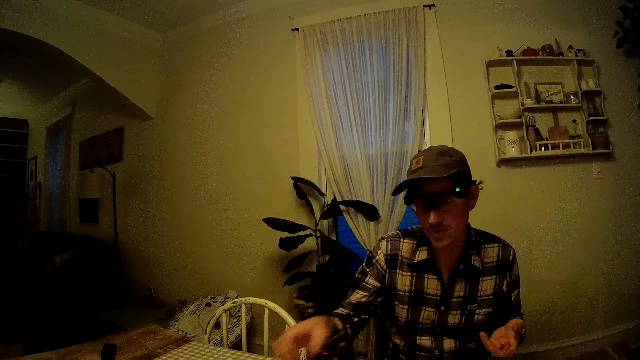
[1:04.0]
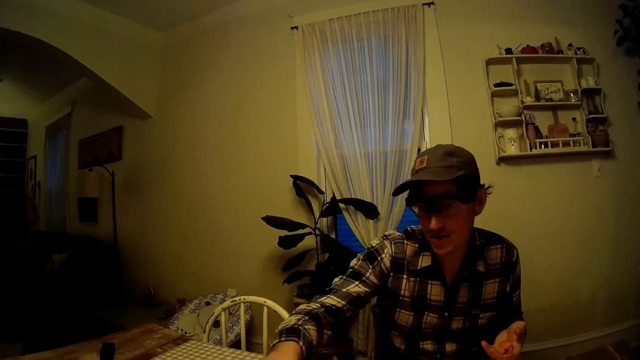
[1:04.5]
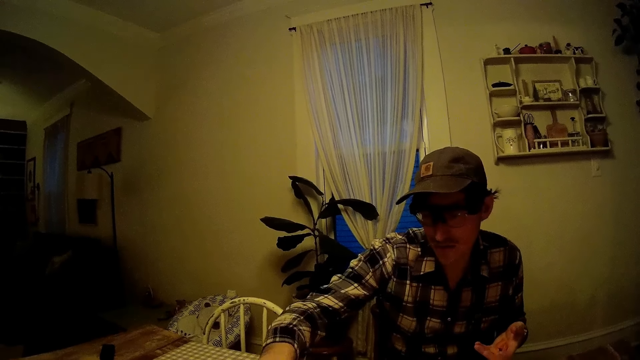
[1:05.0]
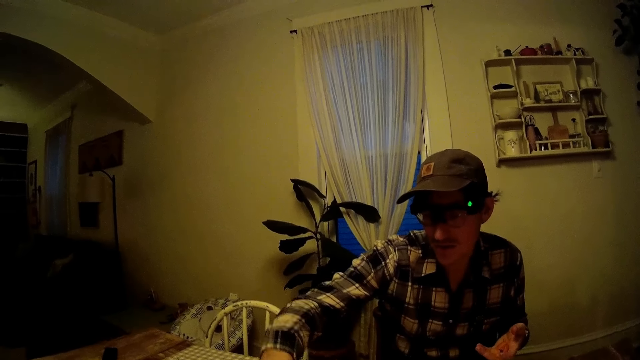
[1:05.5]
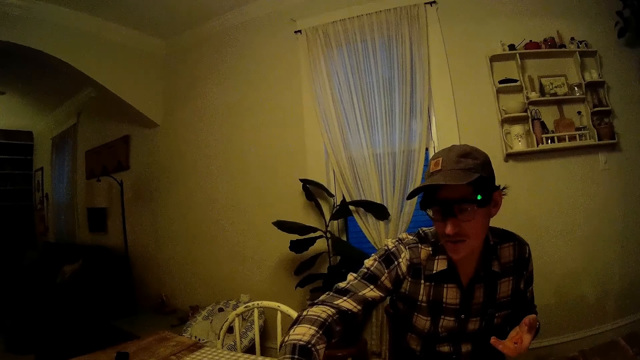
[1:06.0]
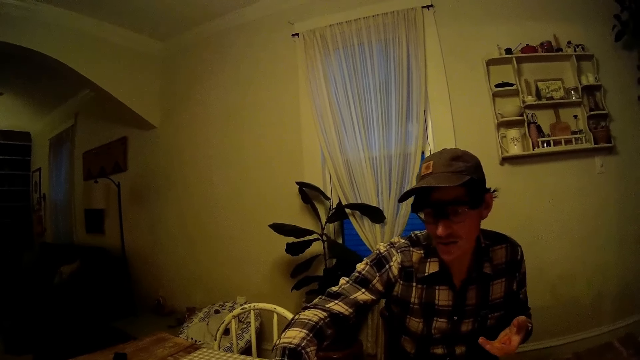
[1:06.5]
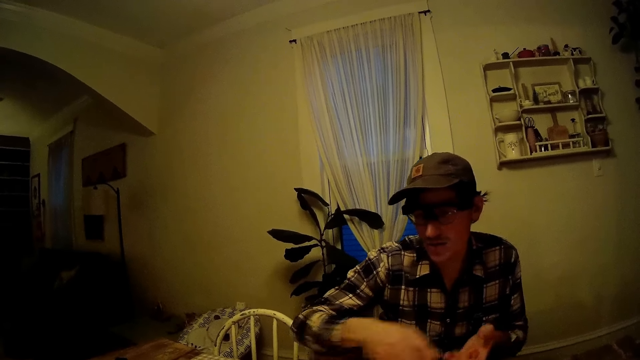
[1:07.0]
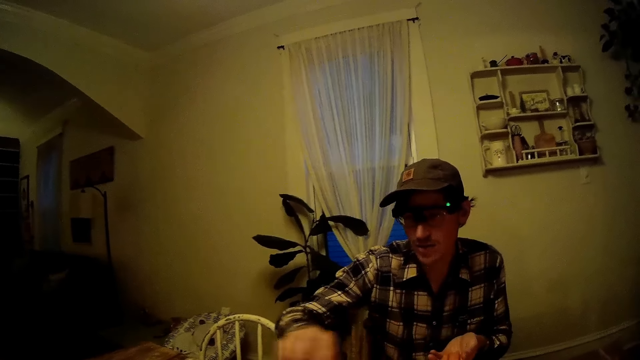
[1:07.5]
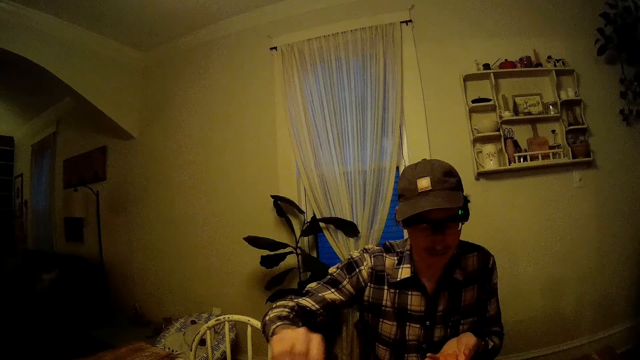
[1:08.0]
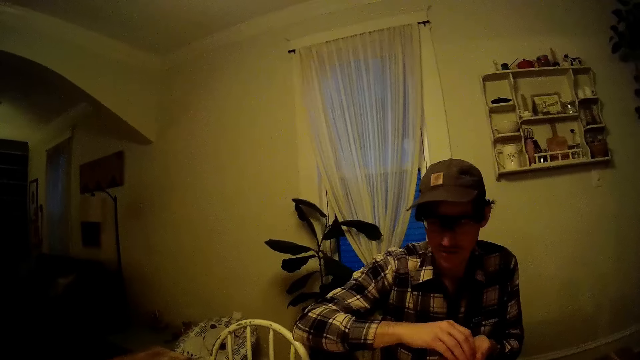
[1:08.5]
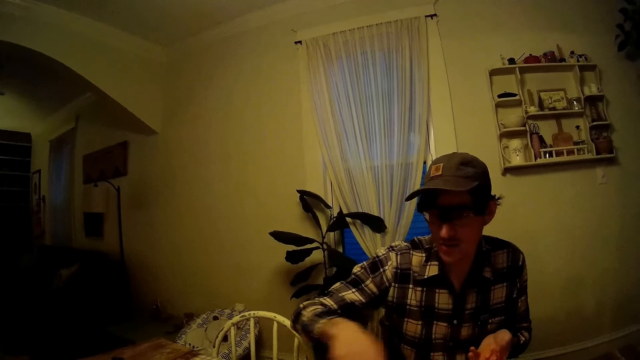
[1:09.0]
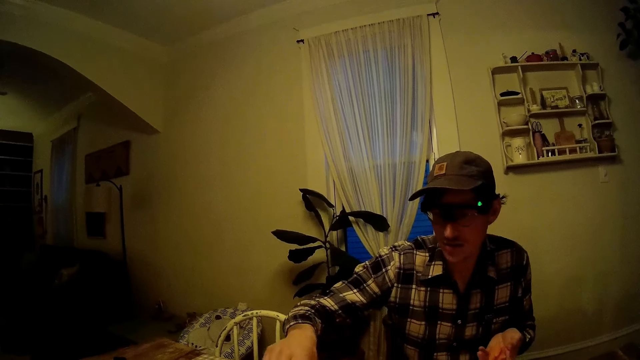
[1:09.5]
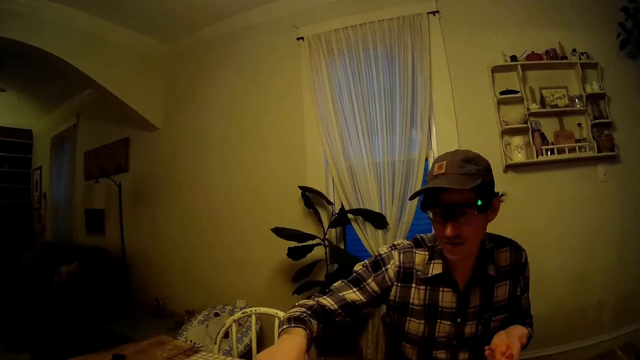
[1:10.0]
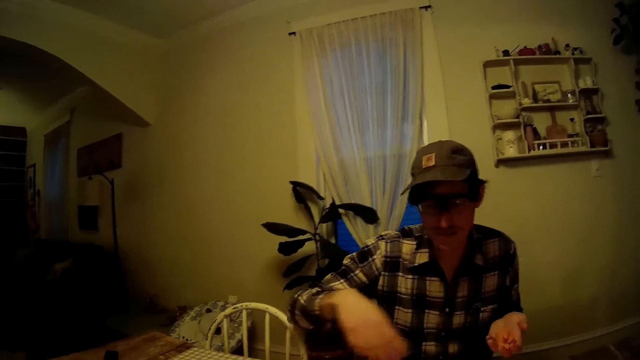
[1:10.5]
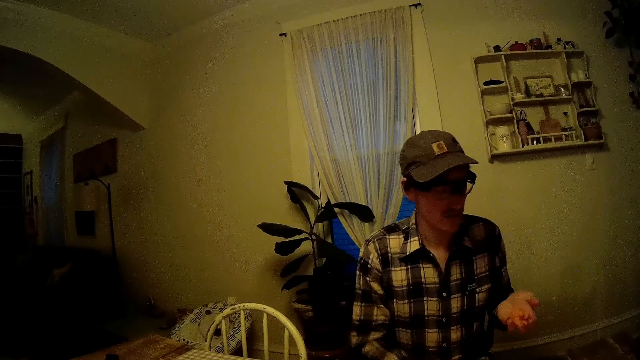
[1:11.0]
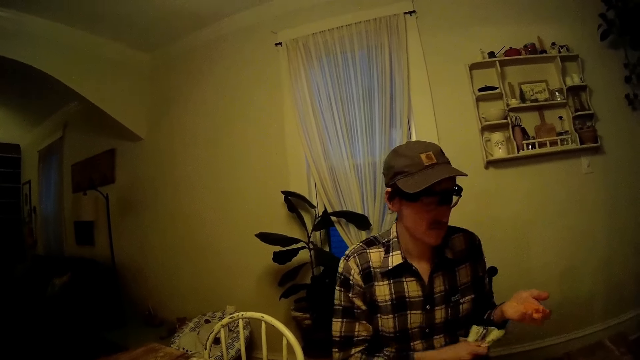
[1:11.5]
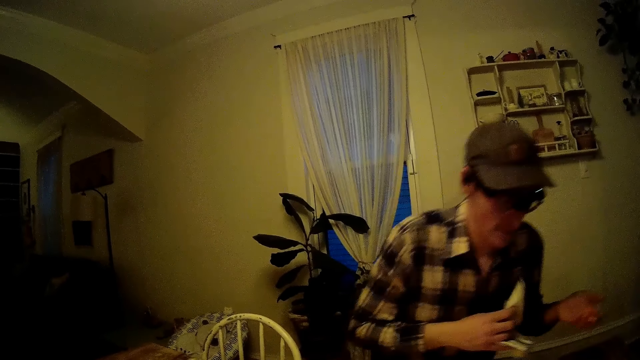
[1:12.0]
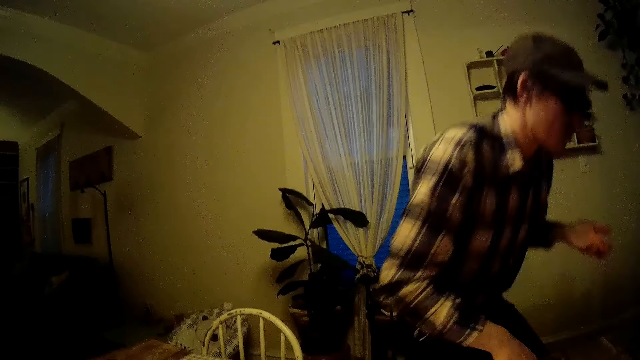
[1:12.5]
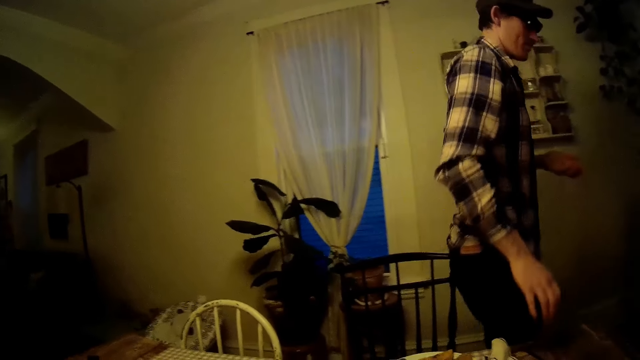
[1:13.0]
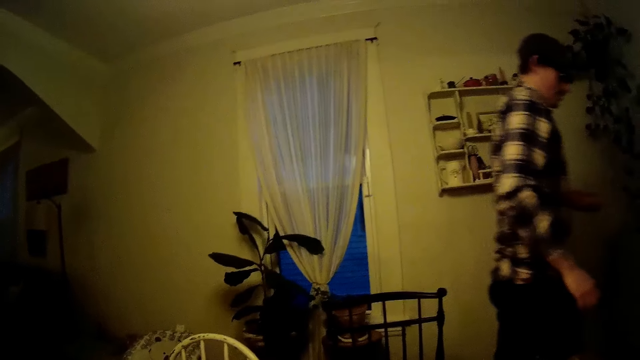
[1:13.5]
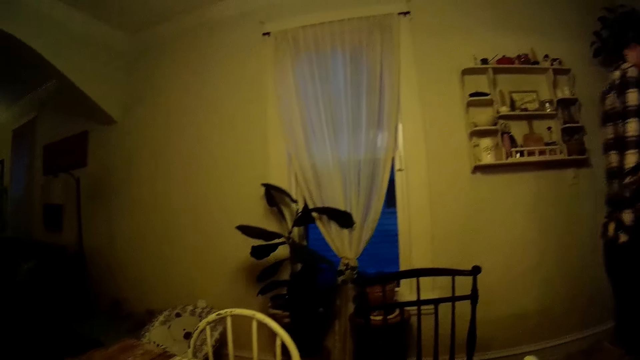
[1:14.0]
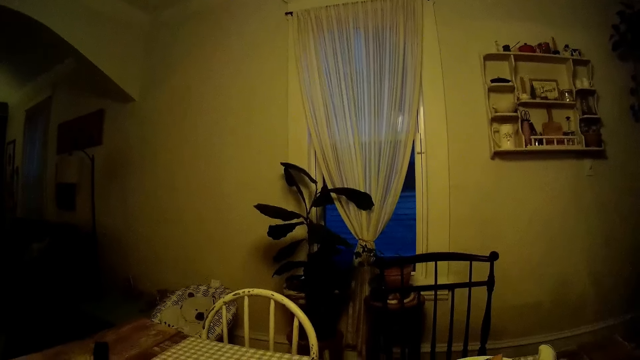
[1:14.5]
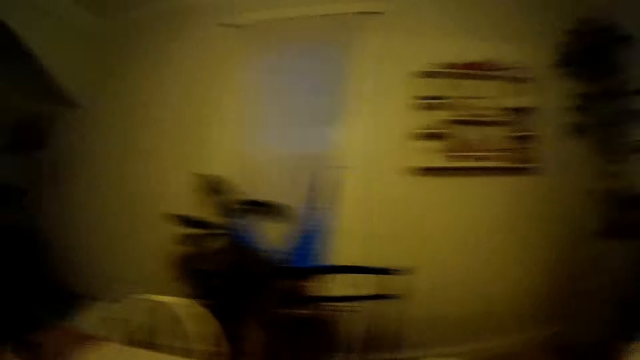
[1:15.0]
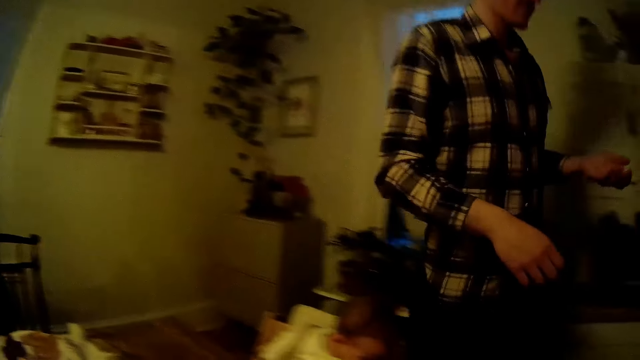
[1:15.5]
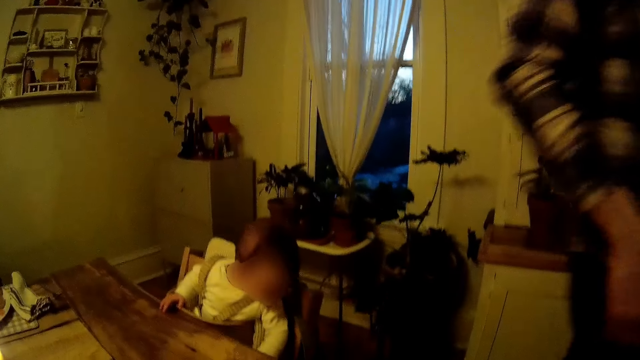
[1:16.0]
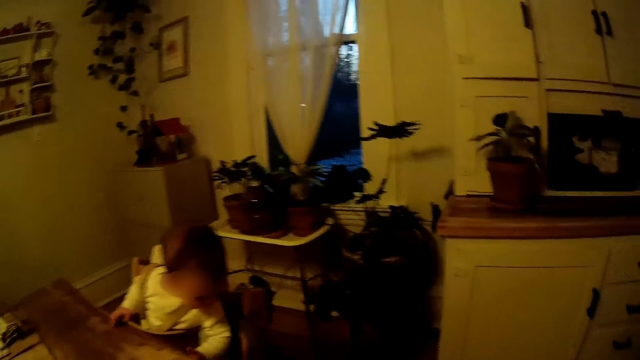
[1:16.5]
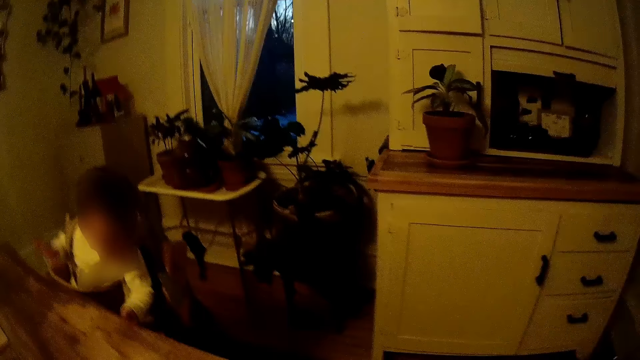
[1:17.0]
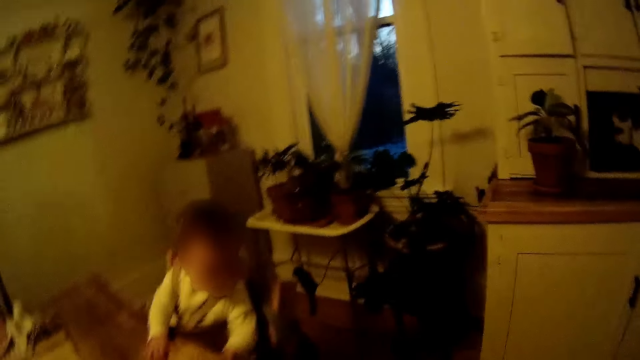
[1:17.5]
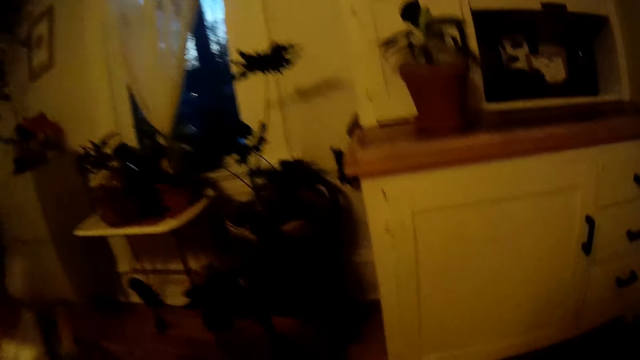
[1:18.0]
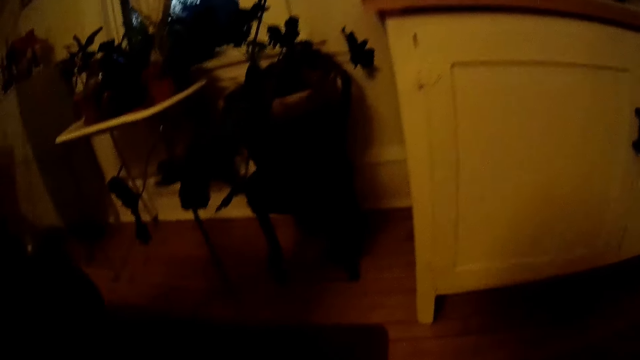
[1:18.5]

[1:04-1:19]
The man picks up food from a plate on the dining table with his right hand. He places the food in his right hand on his left hand. He picks up the hand towel from his thighs with his right hand. He walks away from the table towards a kitchen.

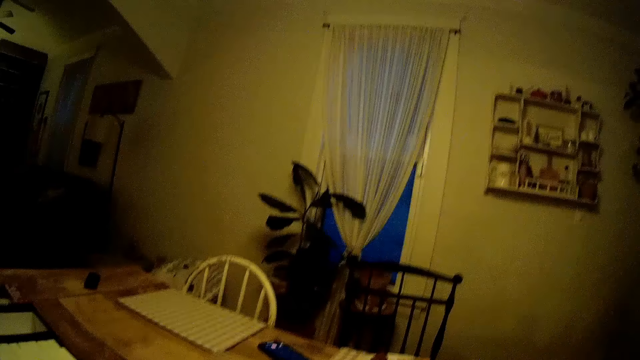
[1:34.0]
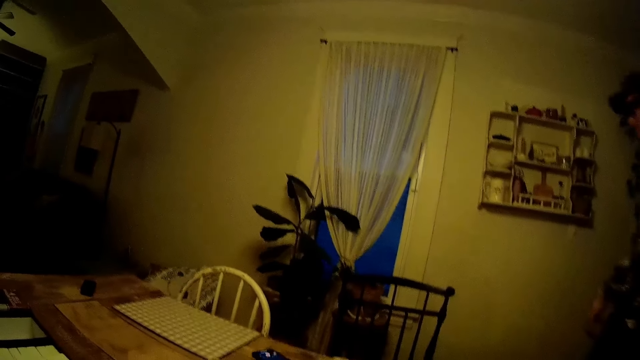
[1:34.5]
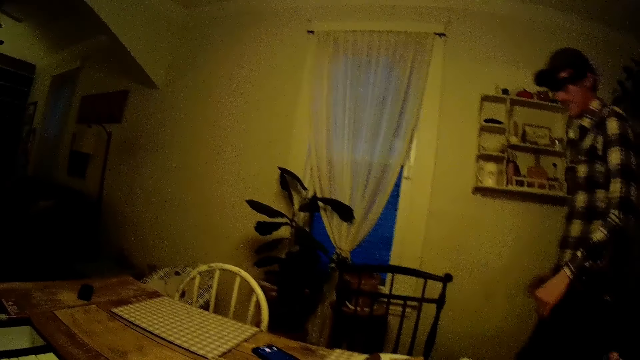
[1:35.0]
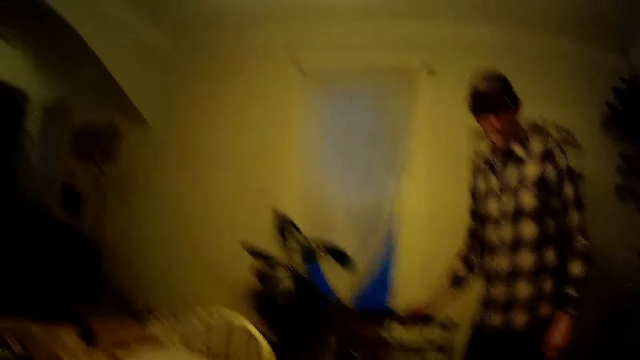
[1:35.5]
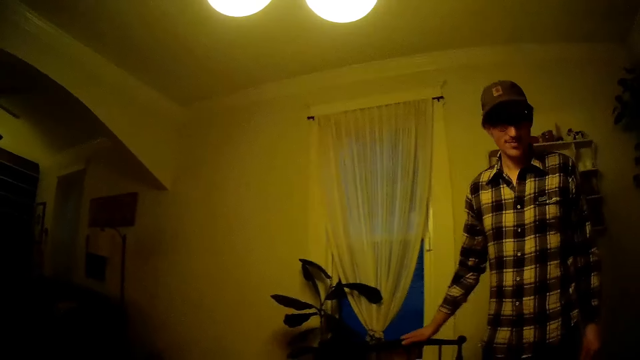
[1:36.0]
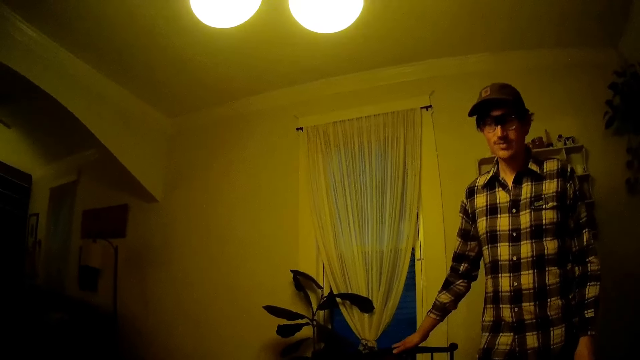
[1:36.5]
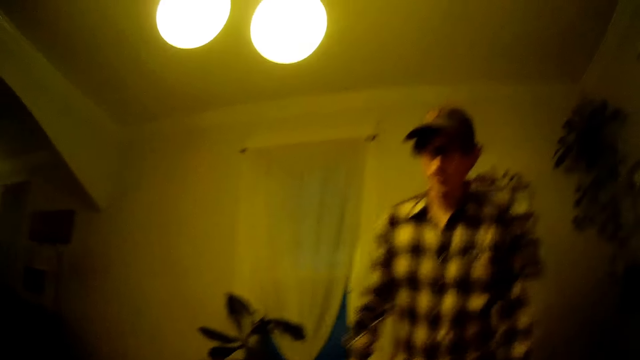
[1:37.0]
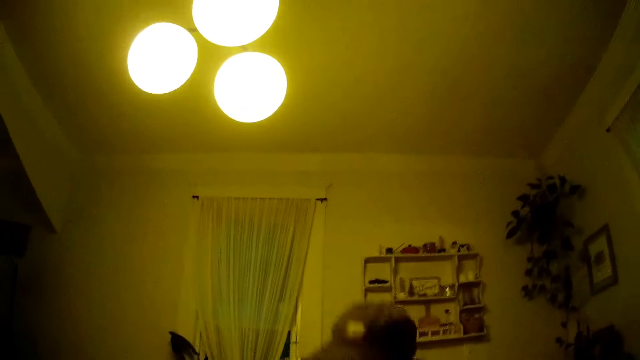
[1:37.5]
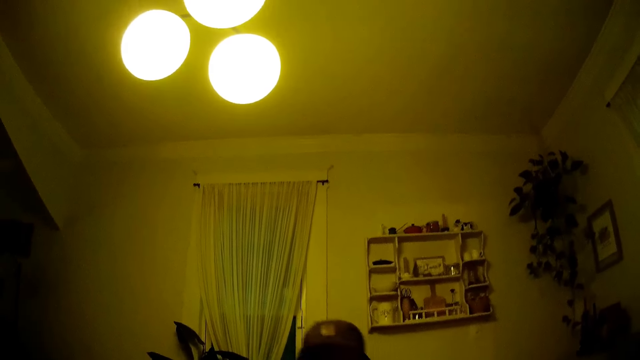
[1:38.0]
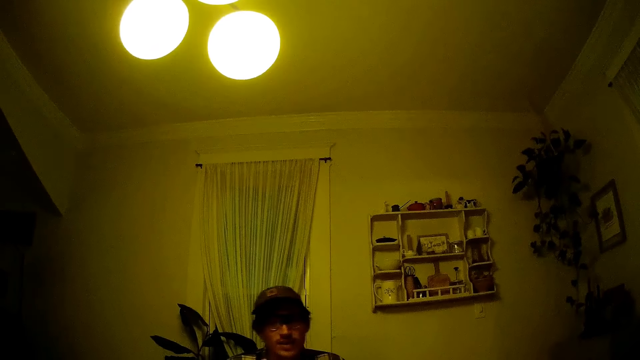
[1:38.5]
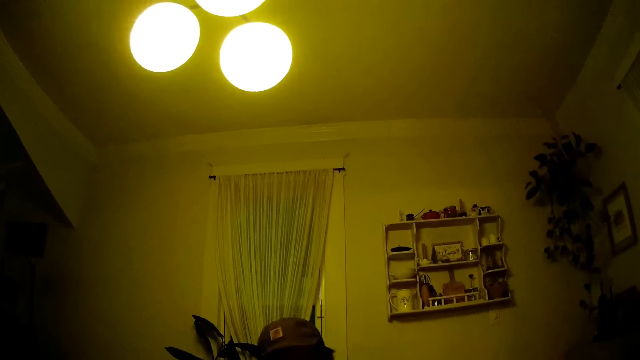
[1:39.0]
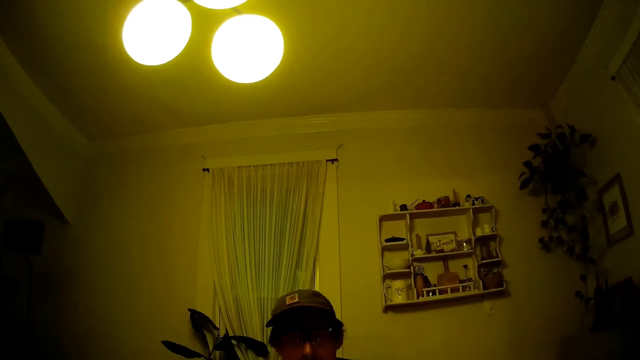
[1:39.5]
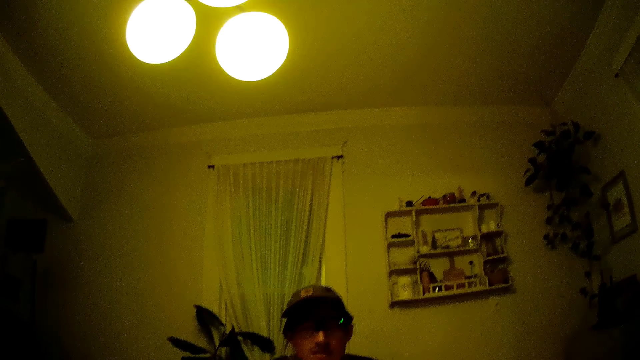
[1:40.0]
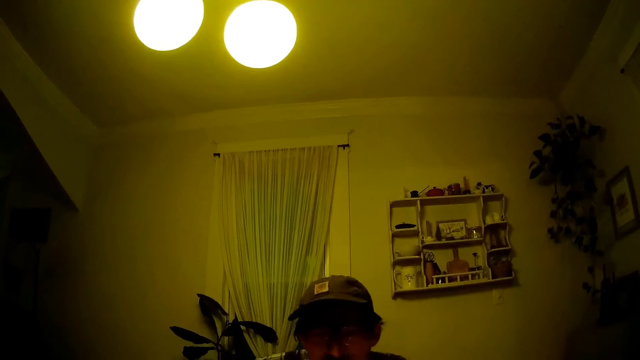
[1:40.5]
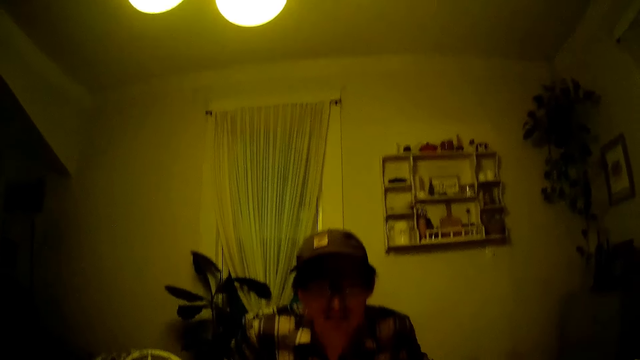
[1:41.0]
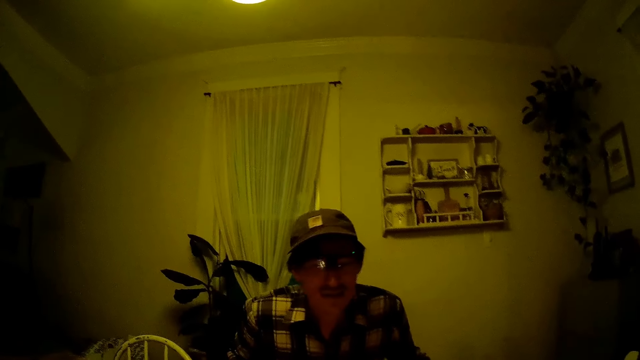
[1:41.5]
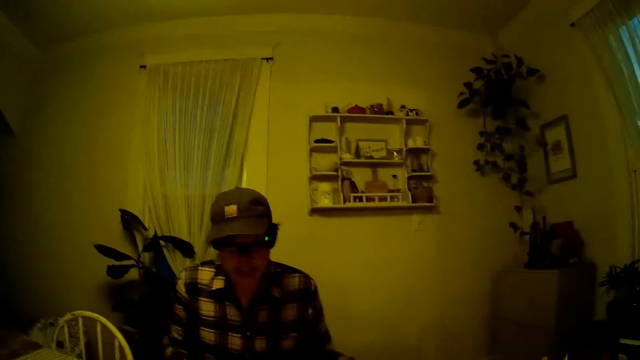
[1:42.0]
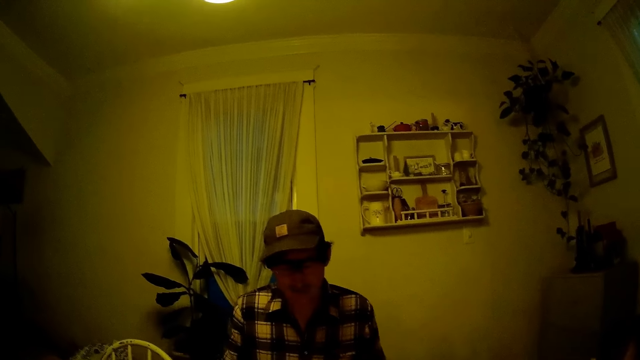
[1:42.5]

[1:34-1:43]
The man walks back to the table. The camera wearer interacts with the man. The man adjusts the positioning of a chair beside the dining table with his right hand and sits on the chair beside the dining table.
